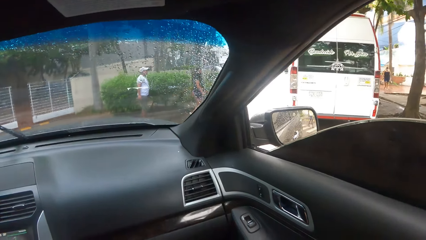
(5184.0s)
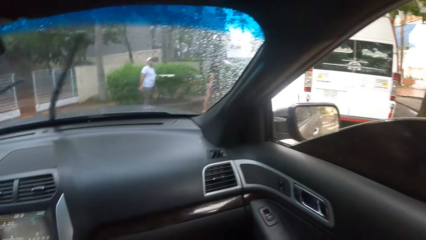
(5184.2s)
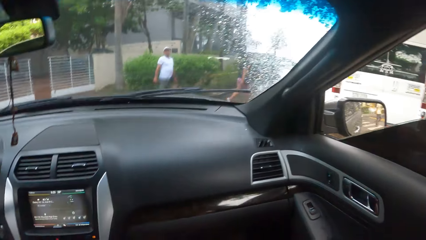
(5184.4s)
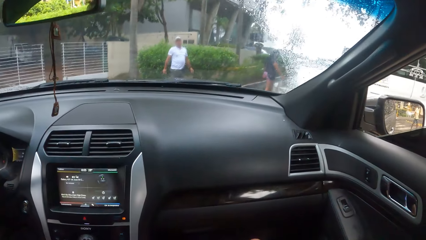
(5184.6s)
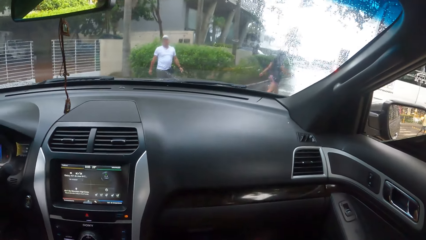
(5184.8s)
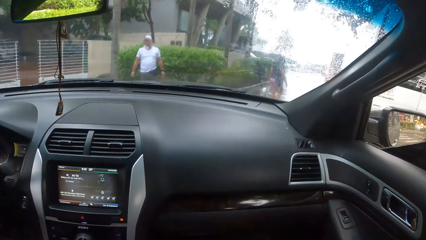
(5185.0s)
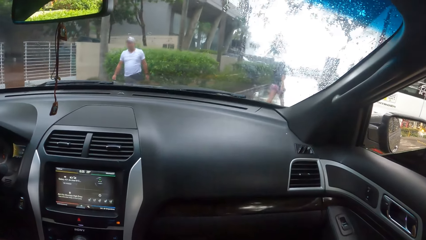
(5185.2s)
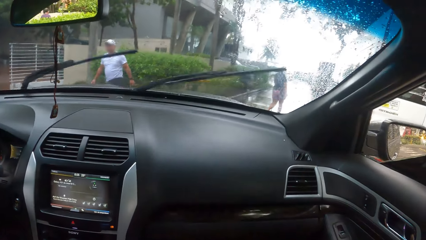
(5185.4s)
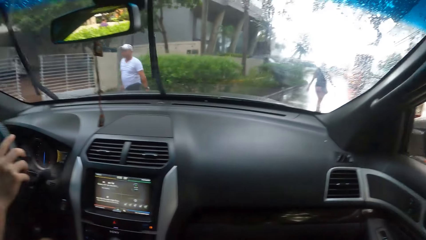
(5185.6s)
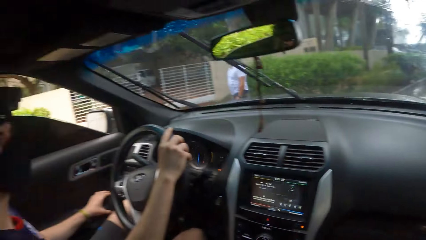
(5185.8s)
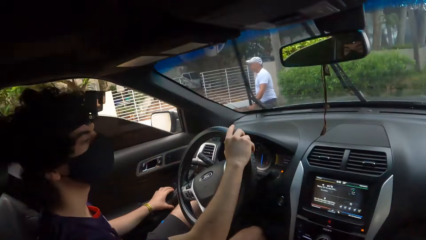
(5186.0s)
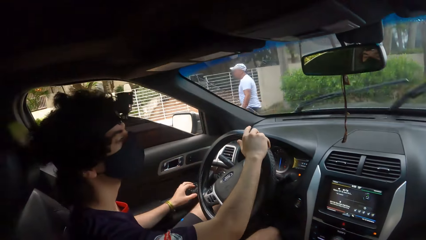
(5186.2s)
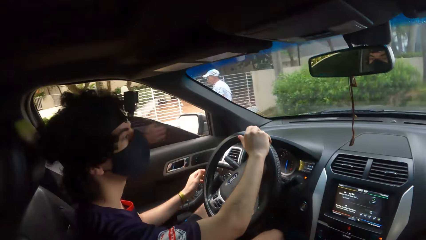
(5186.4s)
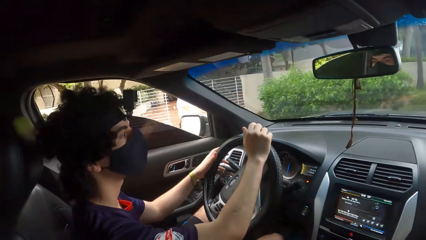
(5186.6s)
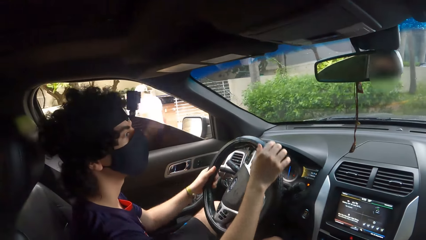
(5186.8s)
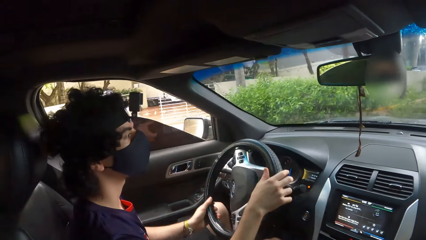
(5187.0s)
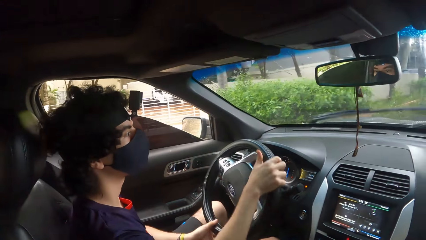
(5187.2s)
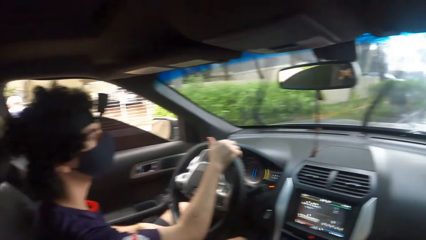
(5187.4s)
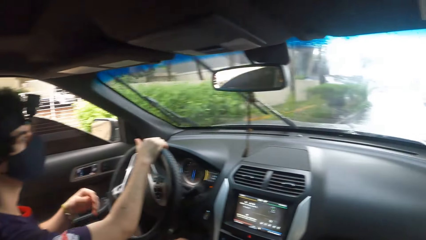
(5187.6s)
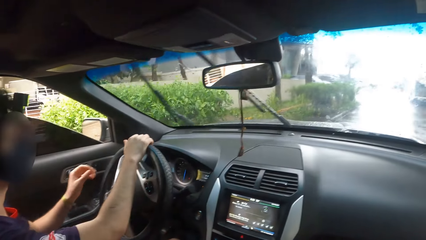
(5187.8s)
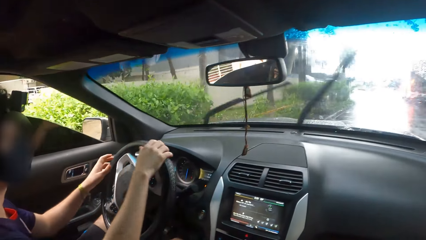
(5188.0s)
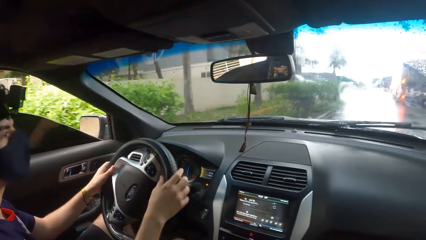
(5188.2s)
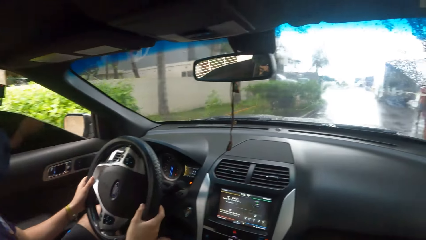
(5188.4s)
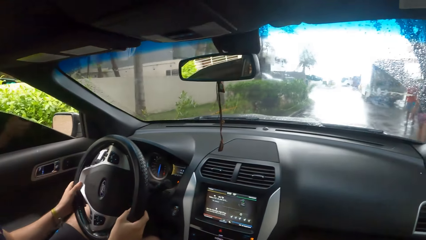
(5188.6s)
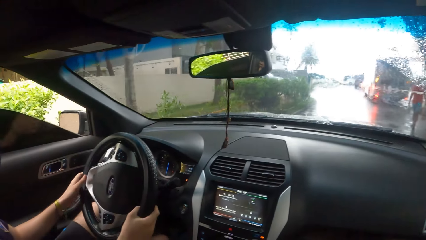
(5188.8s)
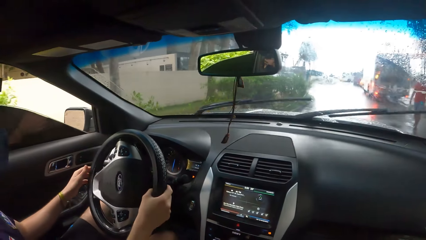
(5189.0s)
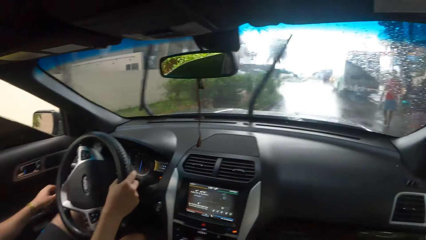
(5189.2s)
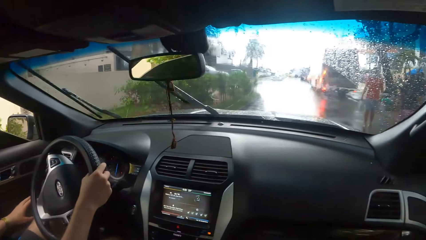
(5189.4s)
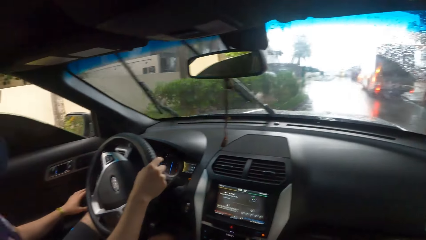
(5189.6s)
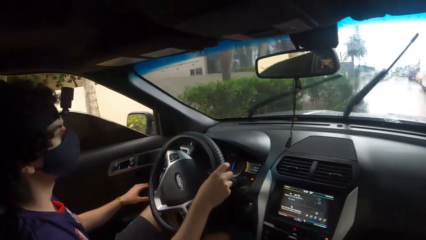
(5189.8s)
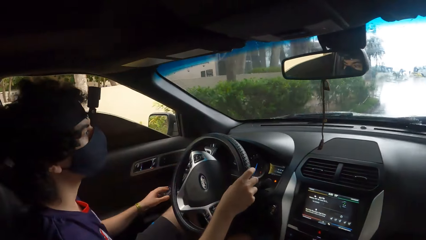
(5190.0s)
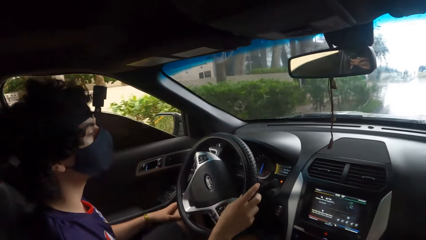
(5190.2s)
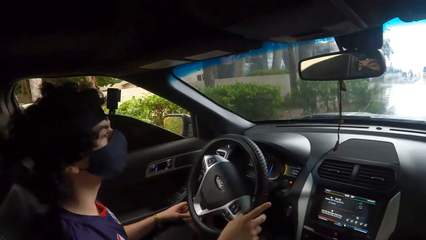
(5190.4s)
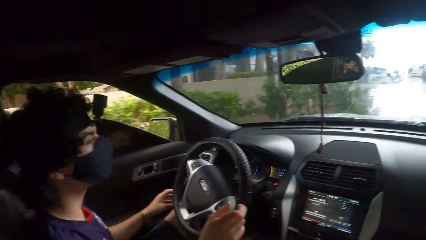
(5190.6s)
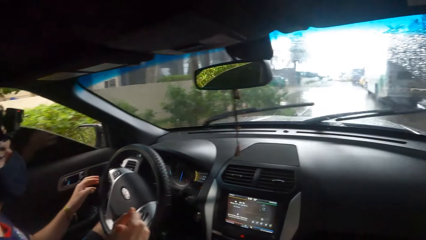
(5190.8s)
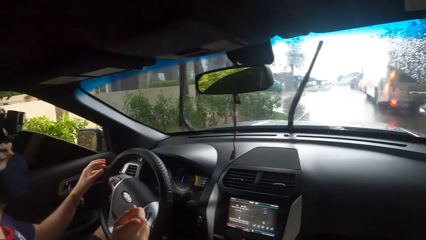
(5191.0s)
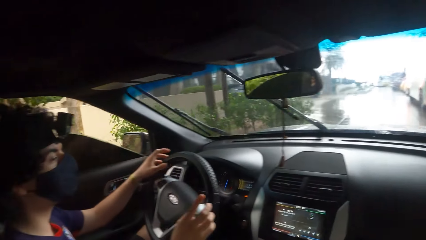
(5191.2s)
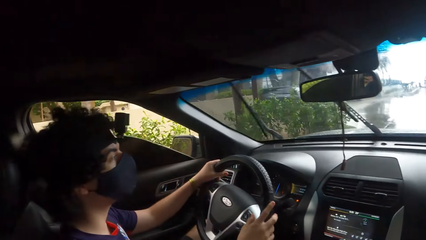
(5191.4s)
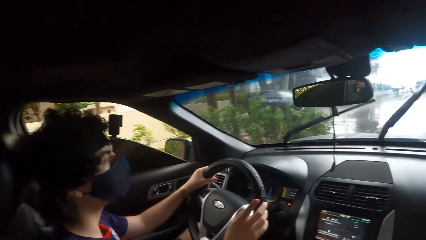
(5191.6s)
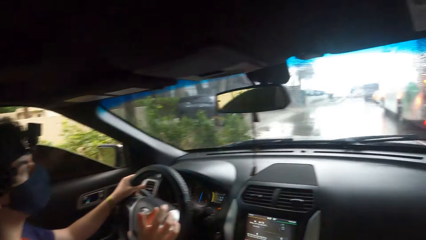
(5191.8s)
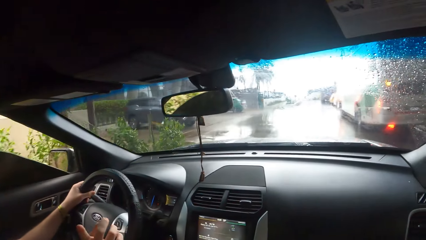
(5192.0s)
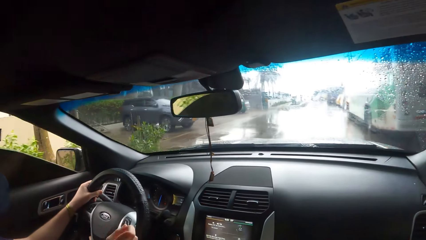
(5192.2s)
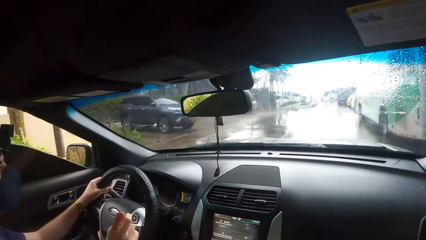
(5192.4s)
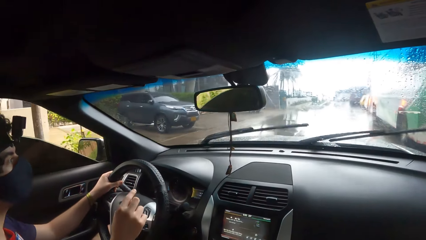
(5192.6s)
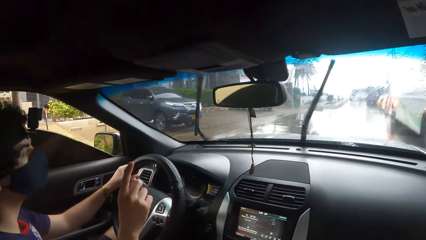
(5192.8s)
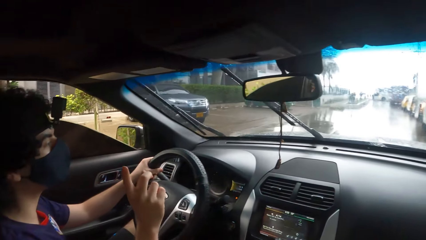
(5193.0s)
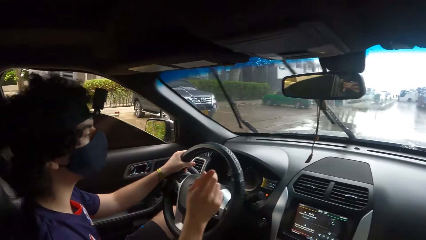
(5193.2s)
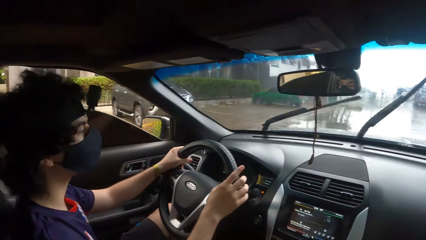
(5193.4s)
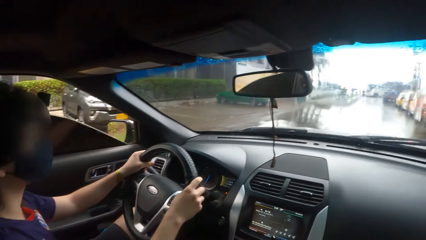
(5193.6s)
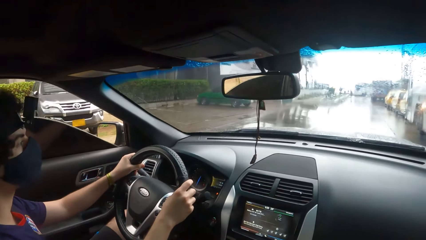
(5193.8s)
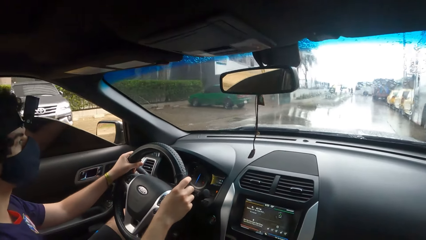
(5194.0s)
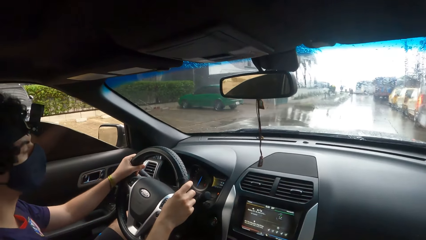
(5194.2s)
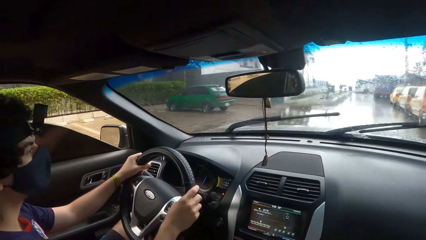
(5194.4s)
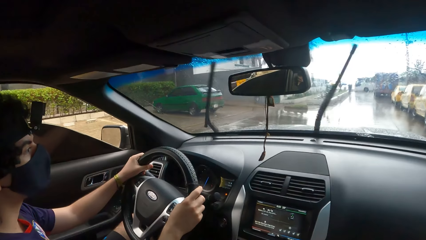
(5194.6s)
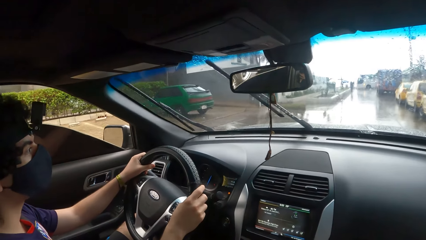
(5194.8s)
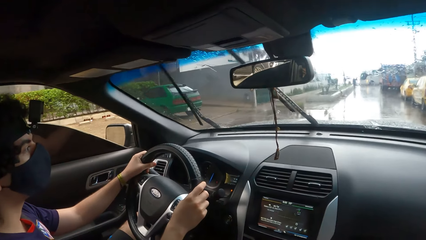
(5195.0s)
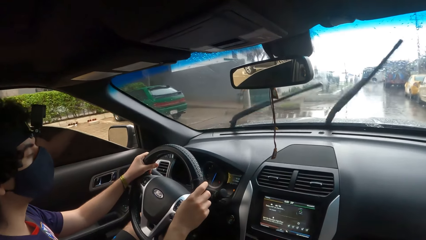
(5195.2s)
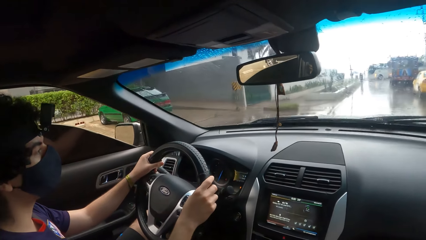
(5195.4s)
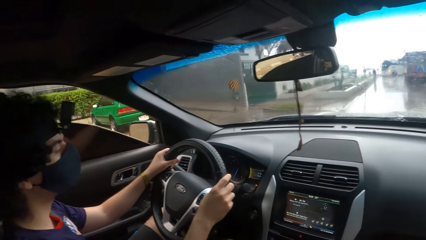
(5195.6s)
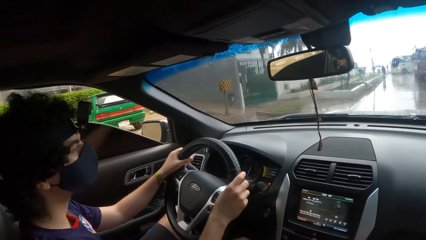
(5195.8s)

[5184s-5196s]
The camera wearer looks around.

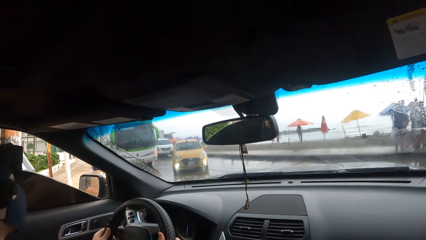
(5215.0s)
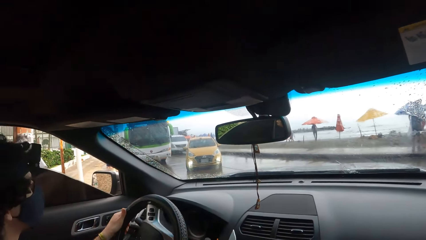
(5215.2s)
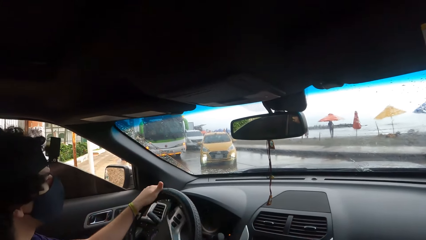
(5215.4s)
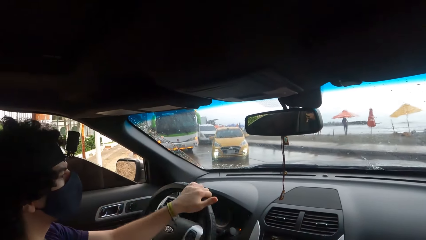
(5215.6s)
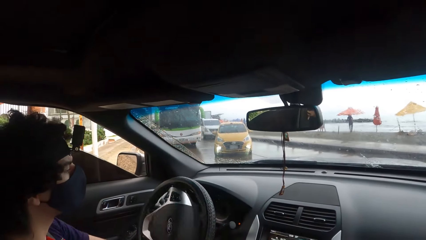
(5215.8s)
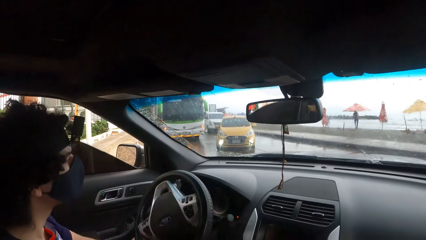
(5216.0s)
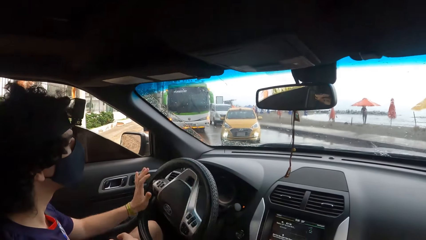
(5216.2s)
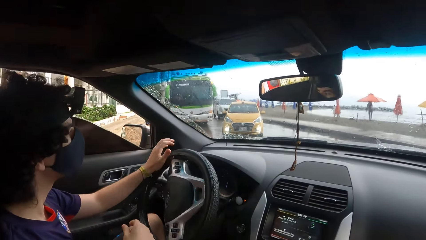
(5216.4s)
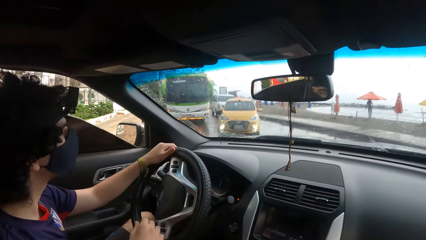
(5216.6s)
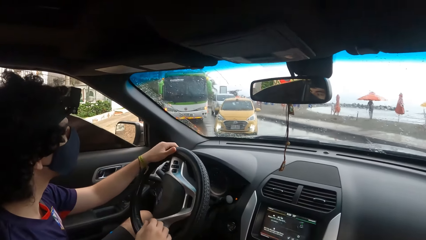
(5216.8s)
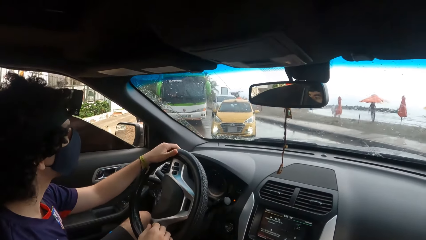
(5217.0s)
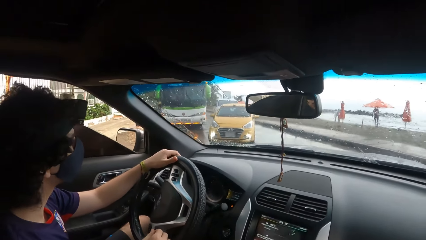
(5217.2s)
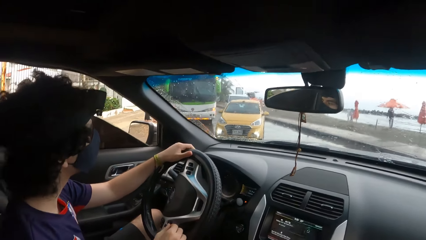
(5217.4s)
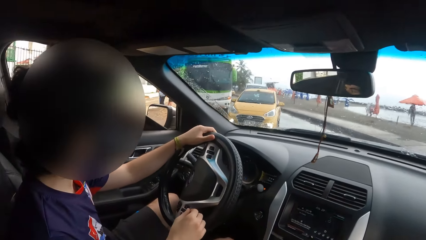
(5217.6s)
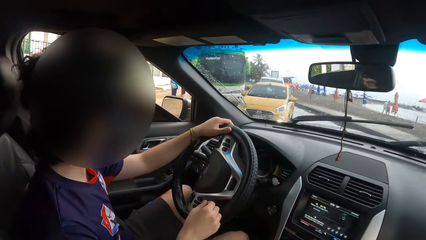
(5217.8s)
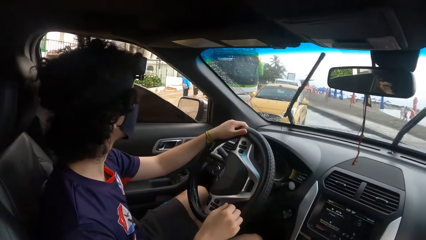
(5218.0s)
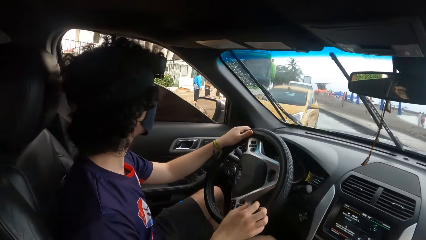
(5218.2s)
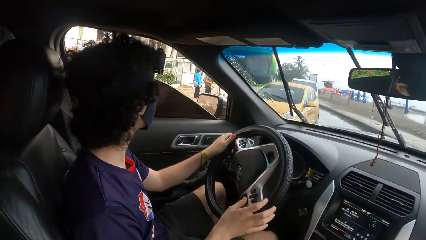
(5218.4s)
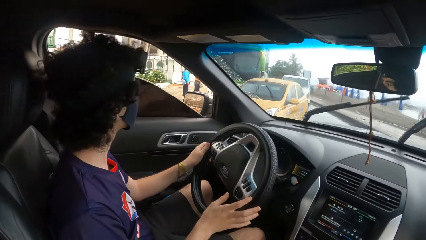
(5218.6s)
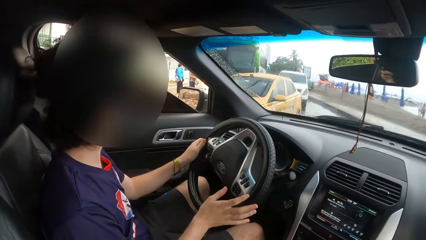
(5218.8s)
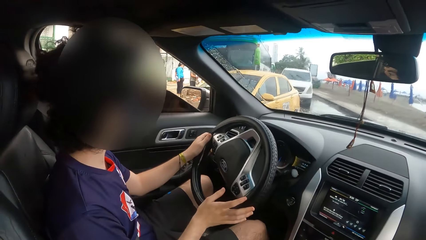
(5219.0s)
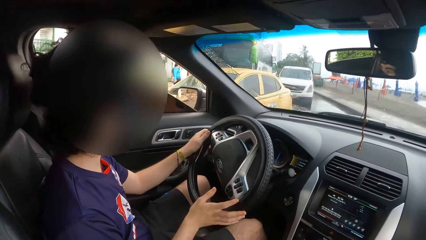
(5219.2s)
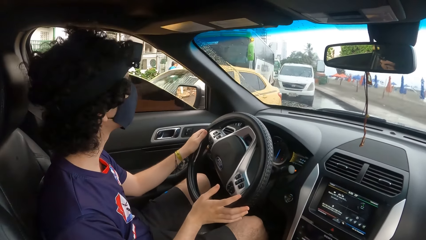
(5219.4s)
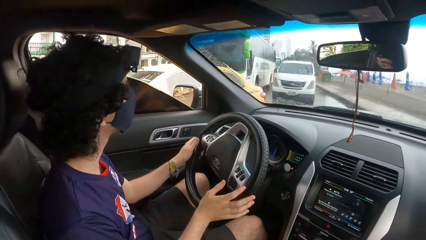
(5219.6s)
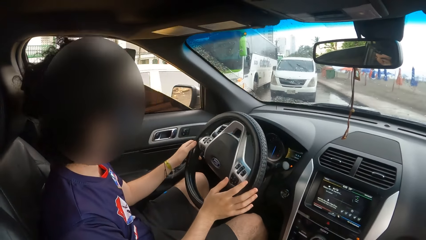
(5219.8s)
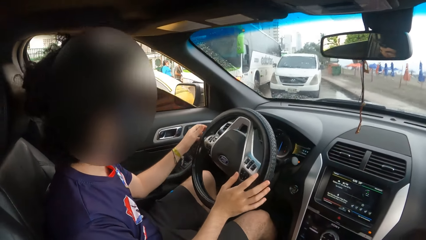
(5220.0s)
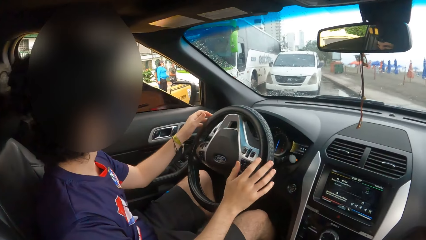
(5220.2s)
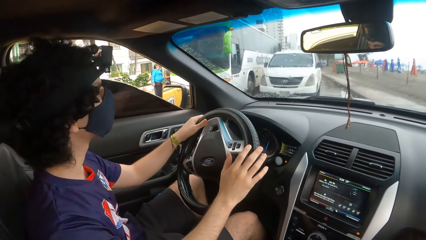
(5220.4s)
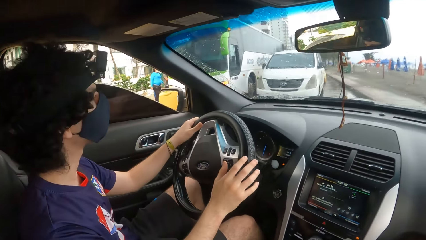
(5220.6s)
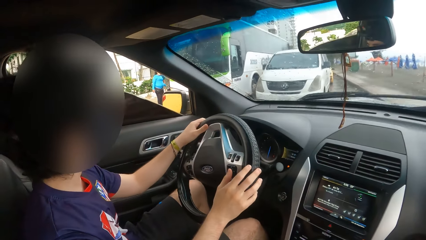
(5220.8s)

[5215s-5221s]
The camera wearer looks at a man.
